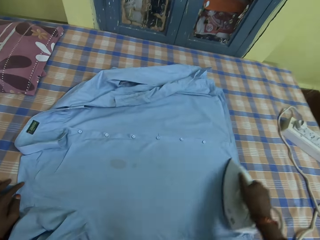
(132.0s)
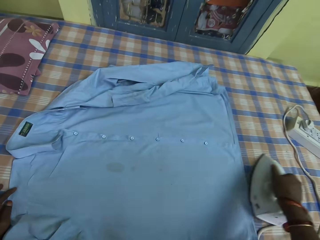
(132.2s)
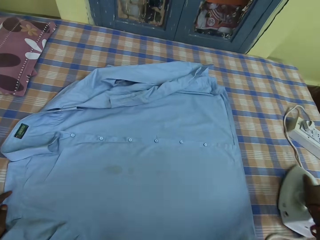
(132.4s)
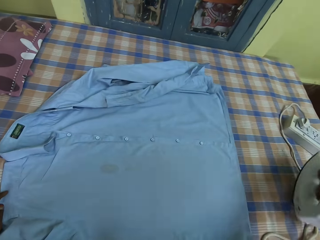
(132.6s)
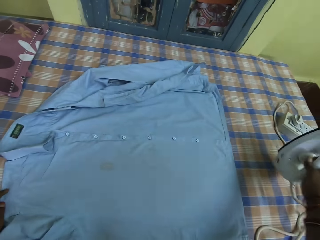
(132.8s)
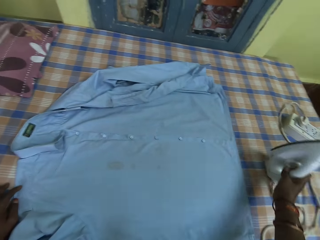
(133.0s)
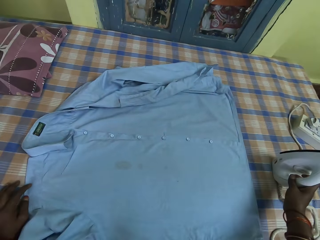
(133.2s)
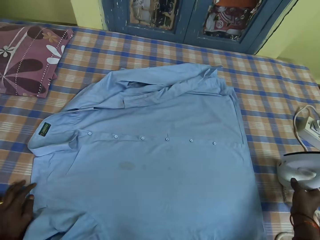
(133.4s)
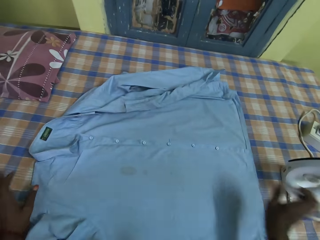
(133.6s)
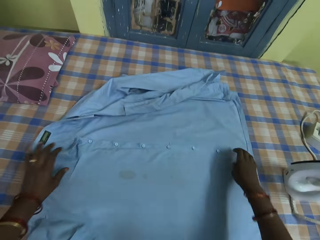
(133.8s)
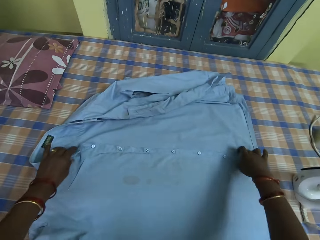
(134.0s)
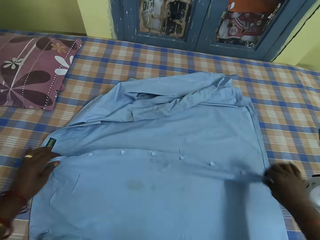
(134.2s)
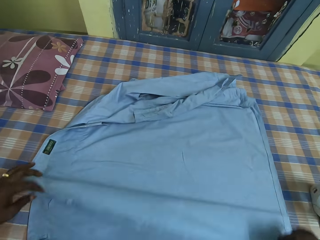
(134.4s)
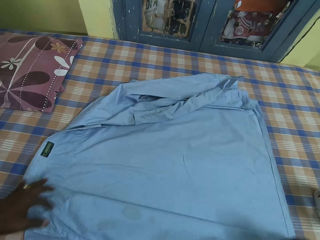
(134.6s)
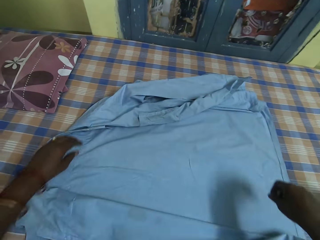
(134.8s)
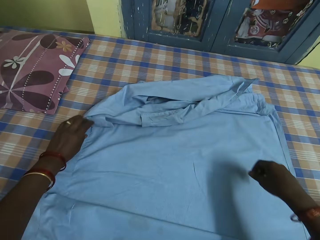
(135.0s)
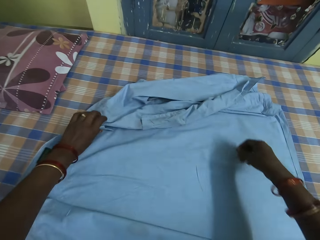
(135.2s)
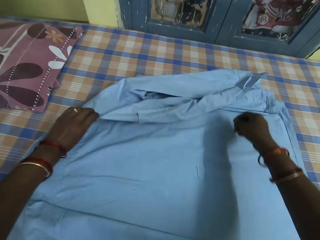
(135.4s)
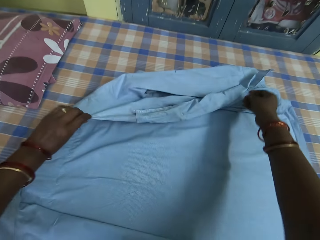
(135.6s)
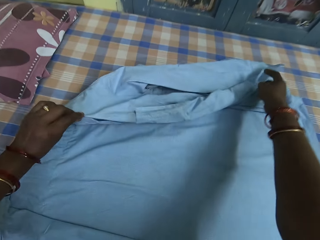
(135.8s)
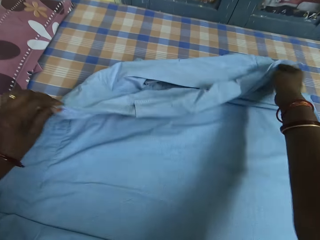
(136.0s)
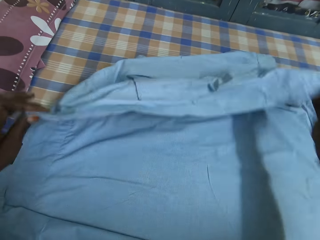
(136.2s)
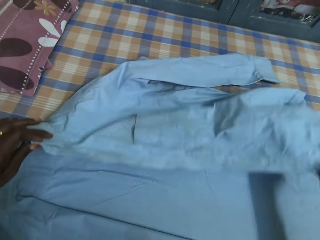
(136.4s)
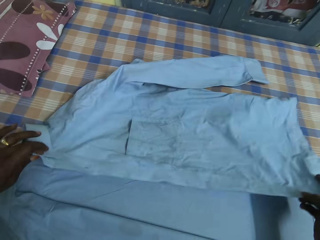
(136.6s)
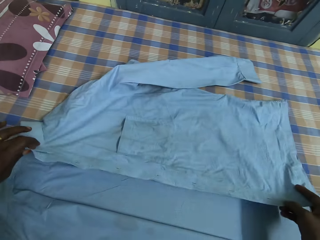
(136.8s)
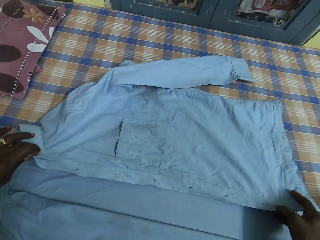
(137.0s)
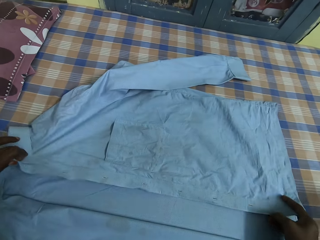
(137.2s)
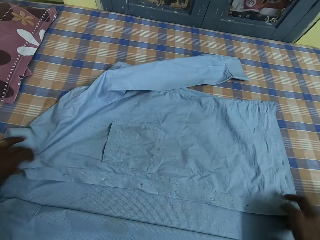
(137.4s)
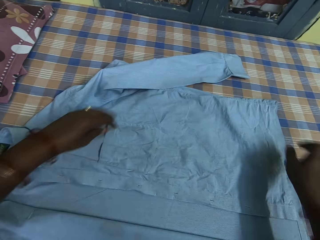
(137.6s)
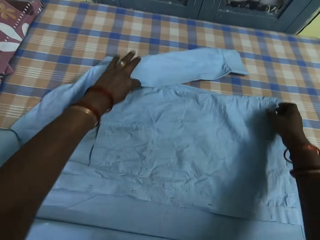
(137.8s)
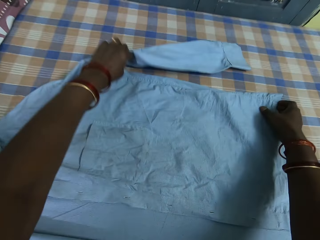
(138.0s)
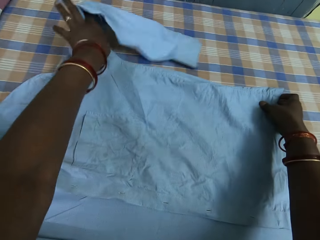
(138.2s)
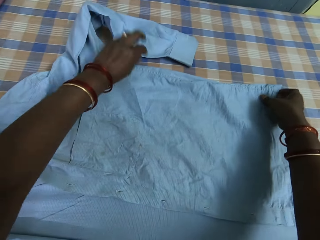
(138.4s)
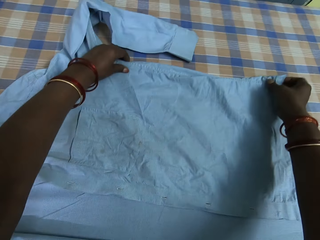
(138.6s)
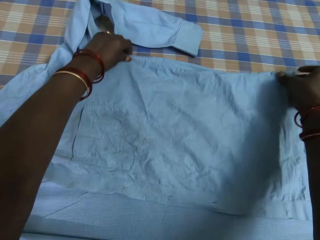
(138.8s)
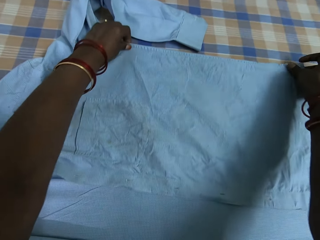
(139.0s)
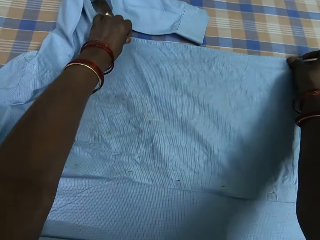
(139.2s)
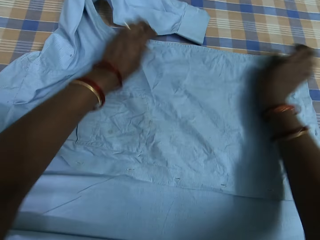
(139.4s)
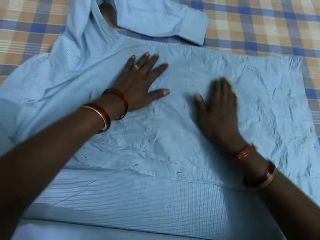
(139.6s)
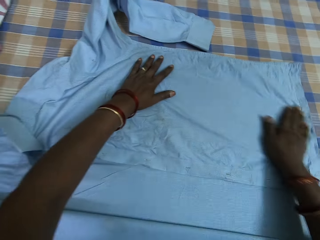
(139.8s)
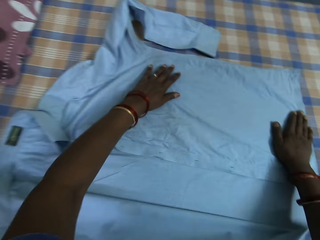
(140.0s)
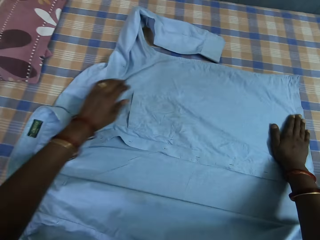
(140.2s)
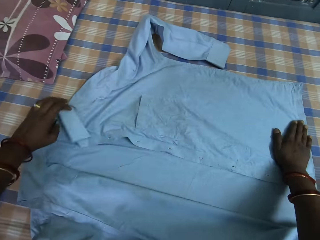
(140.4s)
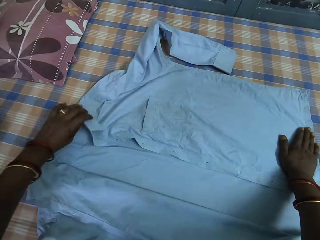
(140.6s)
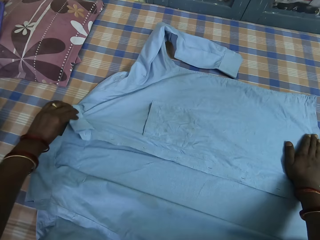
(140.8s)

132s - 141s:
The camera wearer places the iron on the table with her right hand. She sets out the shirt on the table properly with both hands.

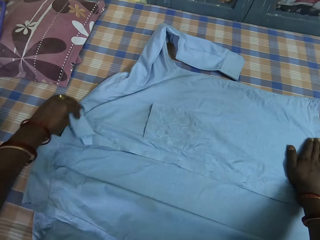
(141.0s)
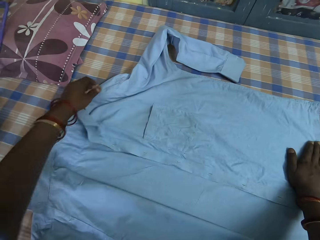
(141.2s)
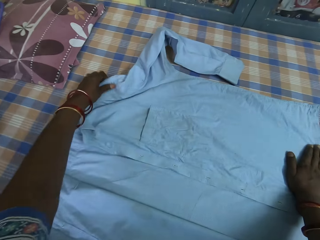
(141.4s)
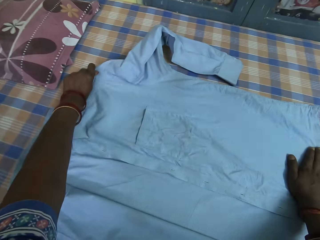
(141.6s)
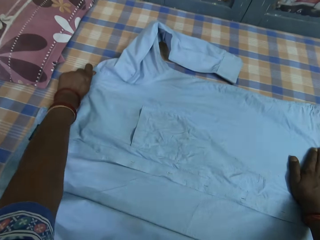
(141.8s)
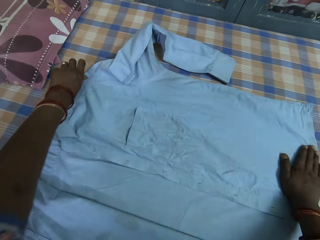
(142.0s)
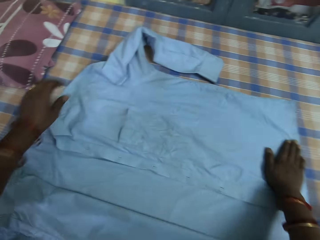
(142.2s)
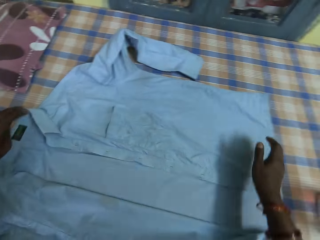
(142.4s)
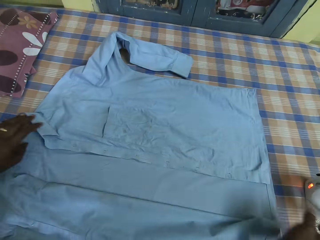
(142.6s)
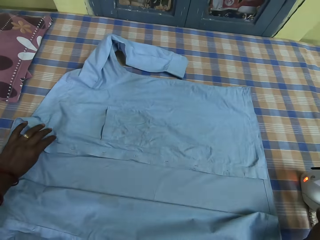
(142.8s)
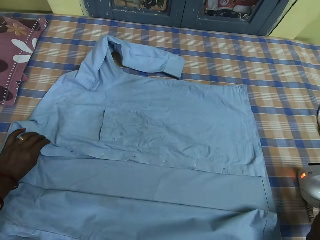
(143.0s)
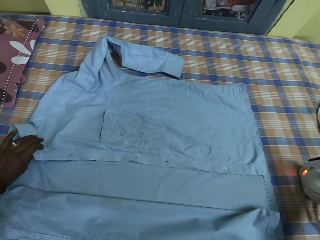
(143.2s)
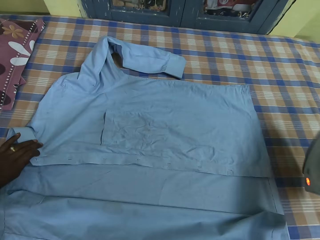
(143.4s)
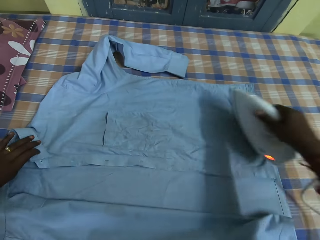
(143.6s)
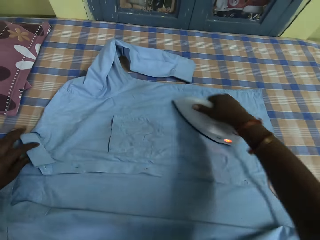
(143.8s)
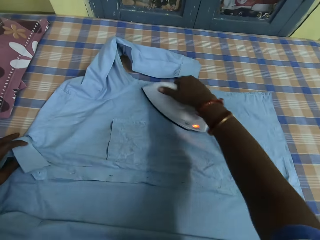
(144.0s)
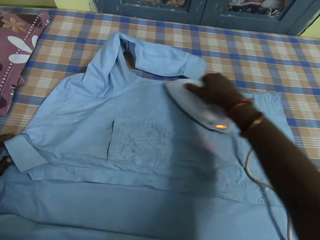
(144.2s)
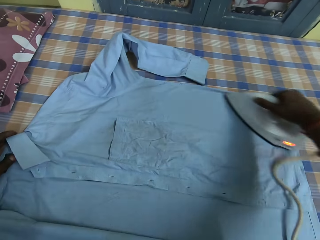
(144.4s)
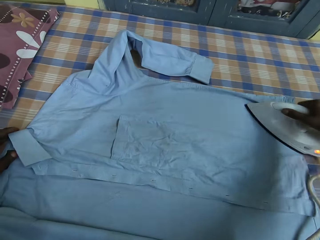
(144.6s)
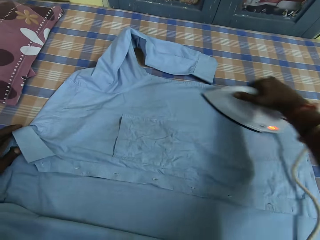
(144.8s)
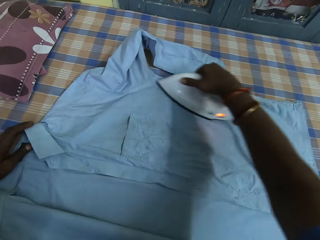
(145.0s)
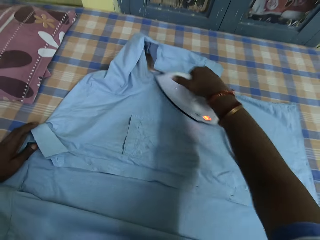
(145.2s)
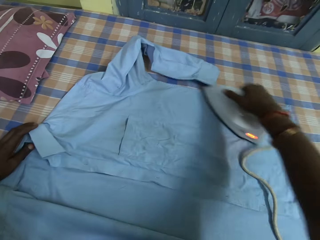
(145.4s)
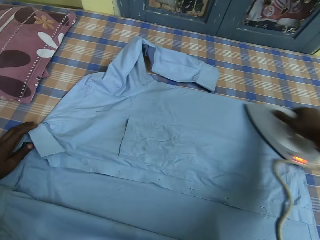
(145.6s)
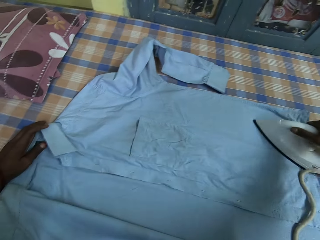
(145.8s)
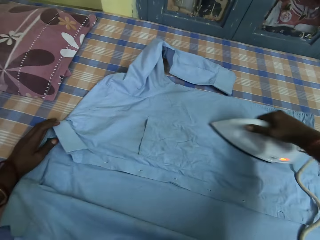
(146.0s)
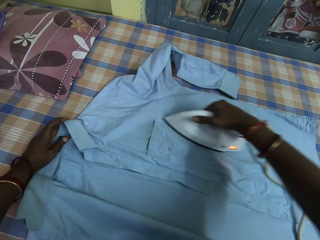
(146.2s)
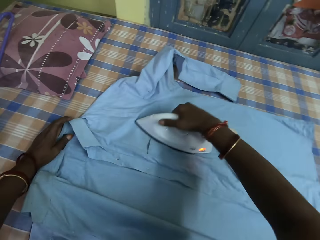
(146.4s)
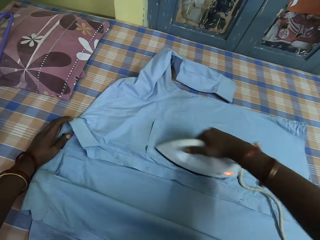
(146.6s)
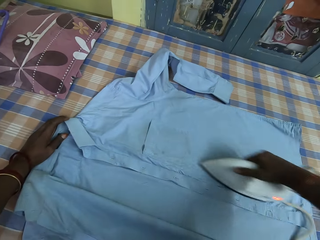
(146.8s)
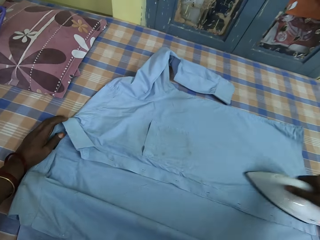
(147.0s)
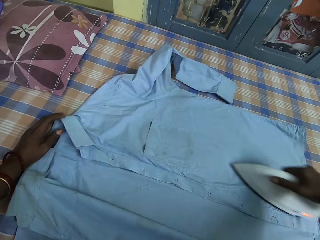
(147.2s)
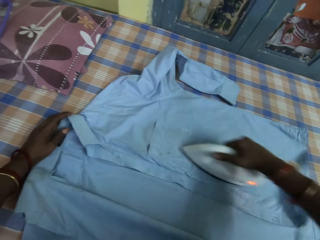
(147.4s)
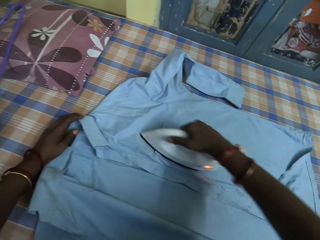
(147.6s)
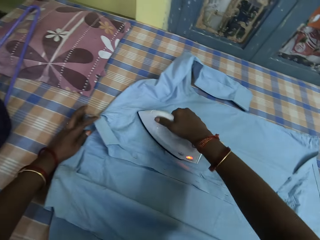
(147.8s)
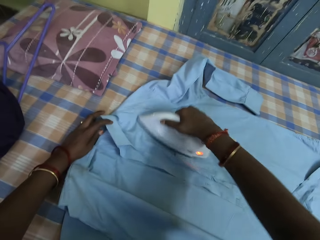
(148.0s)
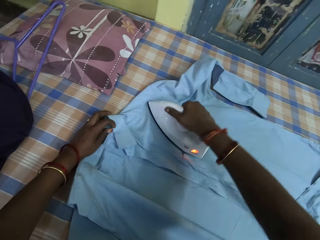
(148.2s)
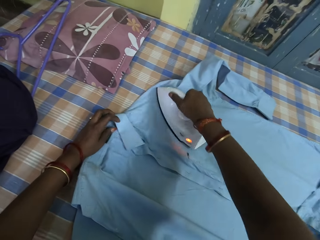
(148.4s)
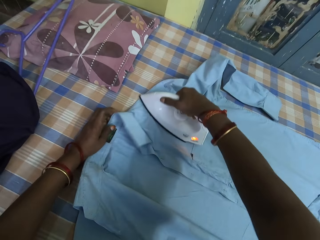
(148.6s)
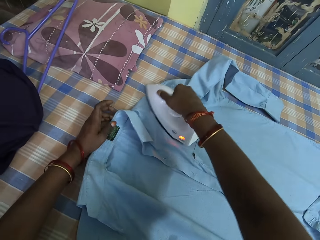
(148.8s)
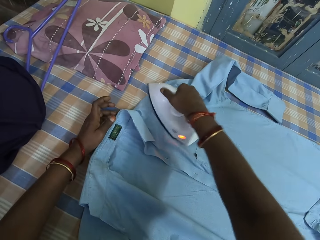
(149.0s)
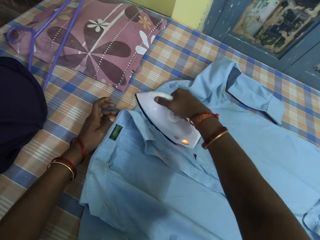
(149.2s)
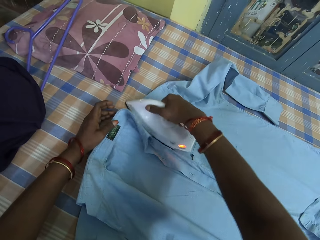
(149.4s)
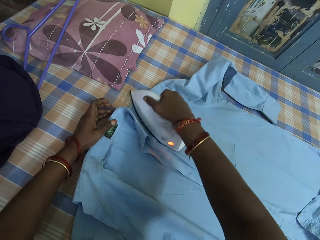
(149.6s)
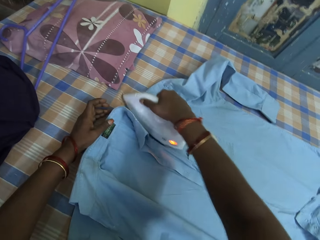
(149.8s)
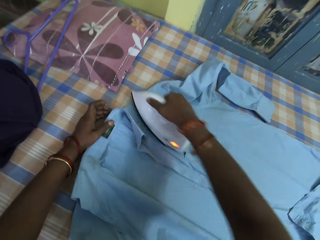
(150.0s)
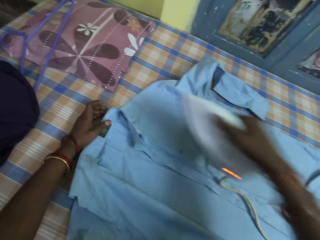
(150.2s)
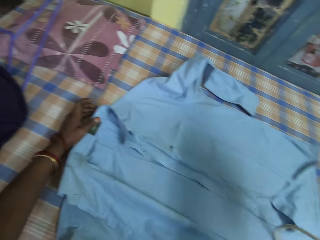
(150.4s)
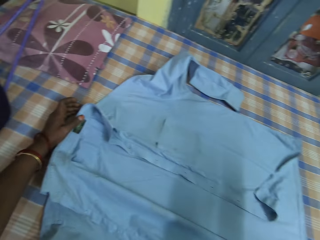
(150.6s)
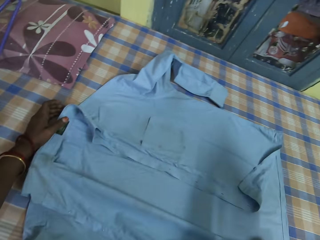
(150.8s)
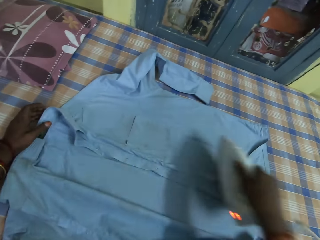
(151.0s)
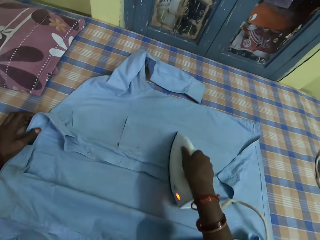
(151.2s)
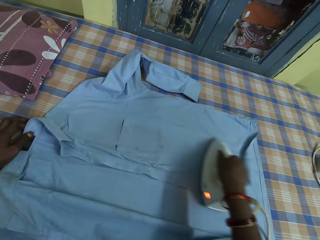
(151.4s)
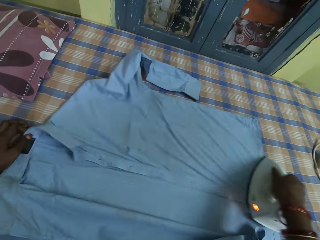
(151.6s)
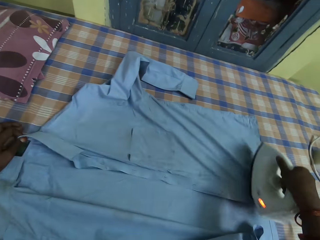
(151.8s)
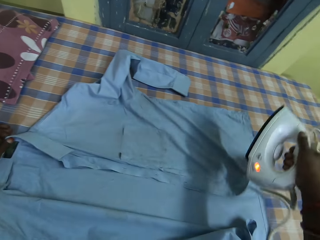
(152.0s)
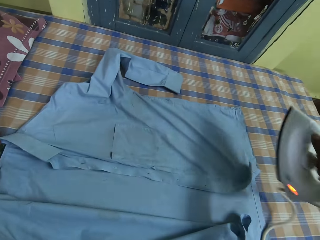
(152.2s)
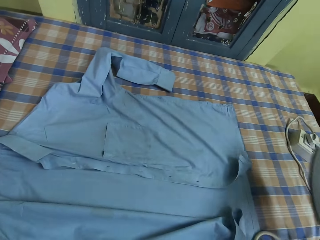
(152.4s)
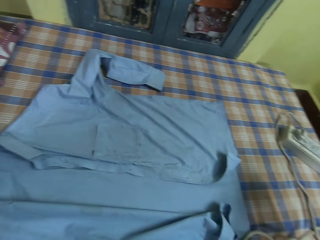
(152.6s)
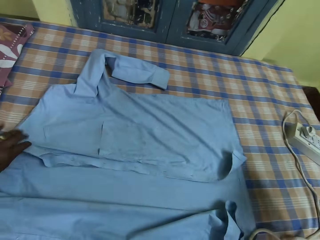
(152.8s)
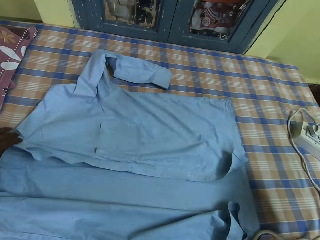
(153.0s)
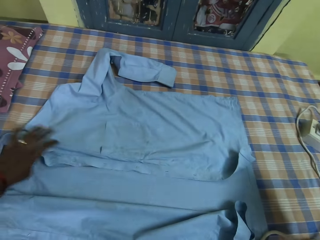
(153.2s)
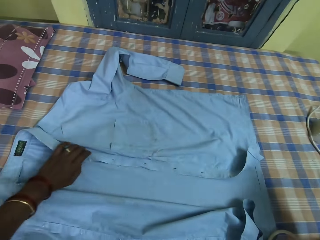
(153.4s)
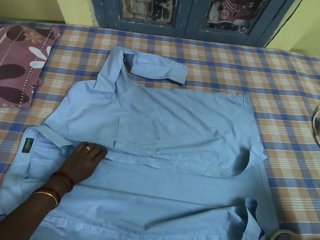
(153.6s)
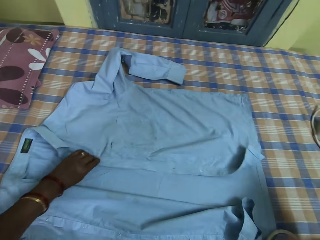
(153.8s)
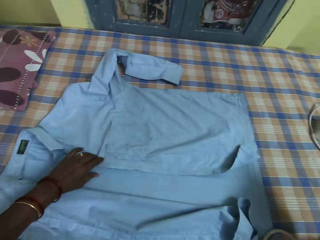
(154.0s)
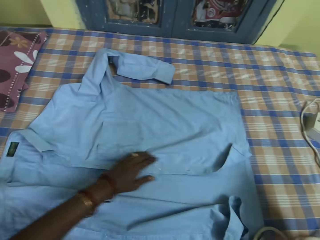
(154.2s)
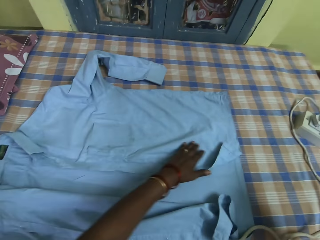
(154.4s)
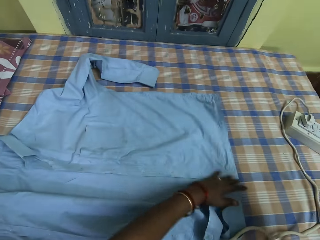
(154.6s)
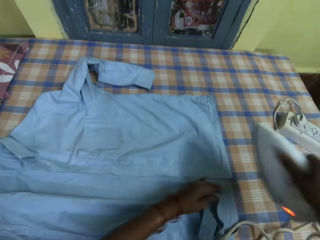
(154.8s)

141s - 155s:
The camera wearer holds the shirt with her left hand. She picks up the iron from the table with her right hand. She presses the shirt on the table with the iron in her right hand. She sets out the shirt on the table properly with her left hand.
